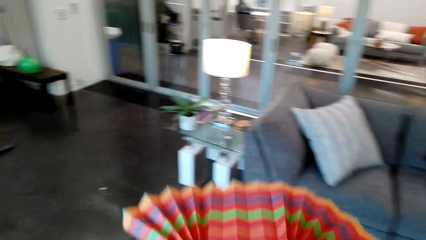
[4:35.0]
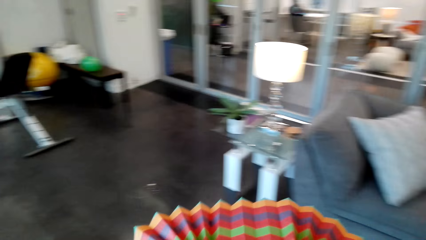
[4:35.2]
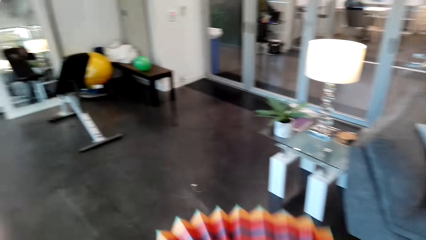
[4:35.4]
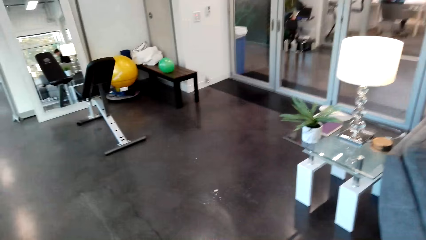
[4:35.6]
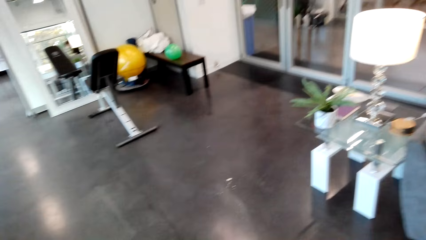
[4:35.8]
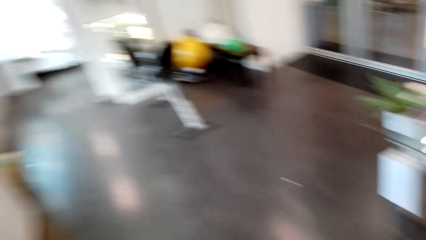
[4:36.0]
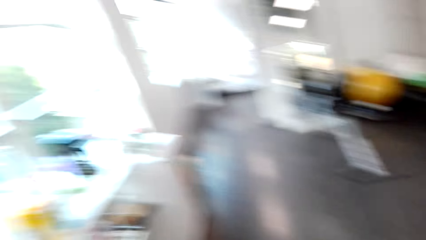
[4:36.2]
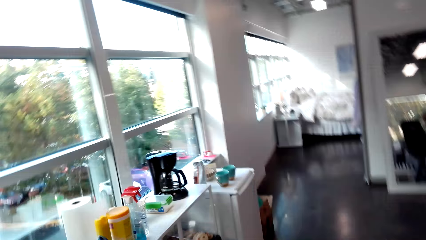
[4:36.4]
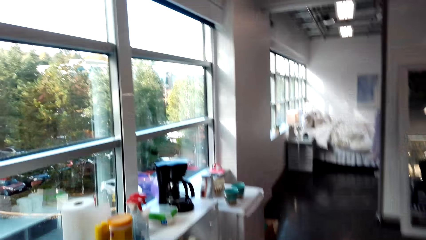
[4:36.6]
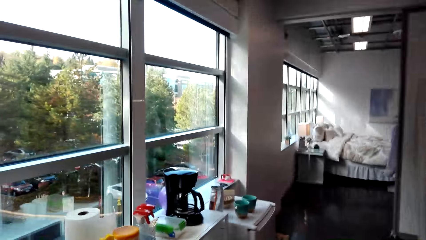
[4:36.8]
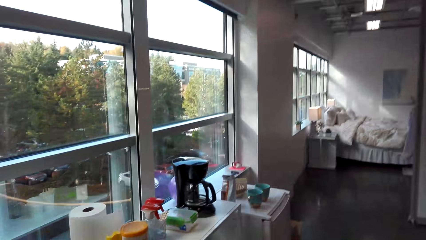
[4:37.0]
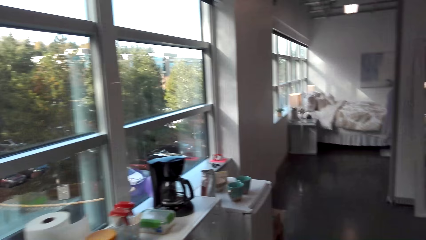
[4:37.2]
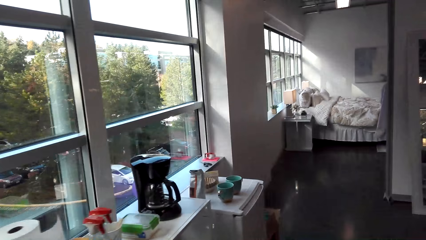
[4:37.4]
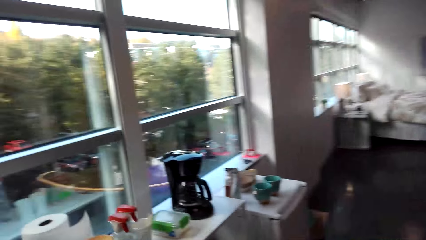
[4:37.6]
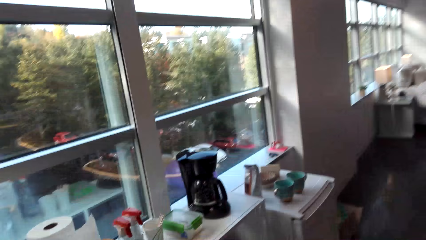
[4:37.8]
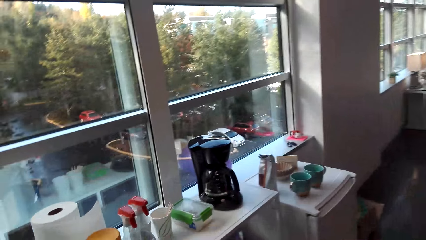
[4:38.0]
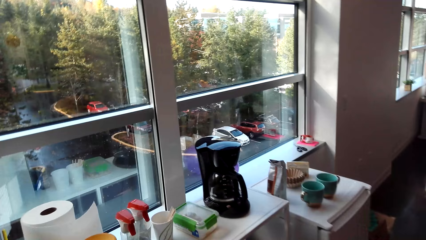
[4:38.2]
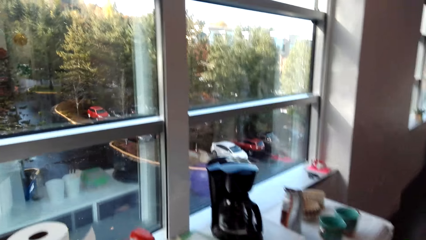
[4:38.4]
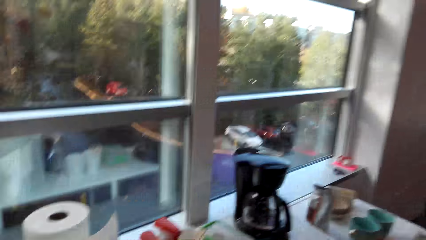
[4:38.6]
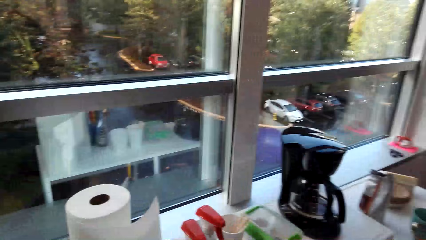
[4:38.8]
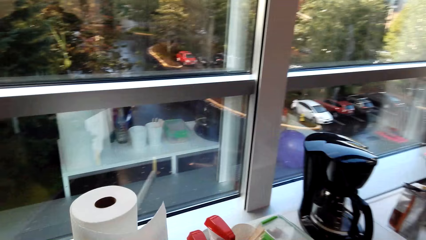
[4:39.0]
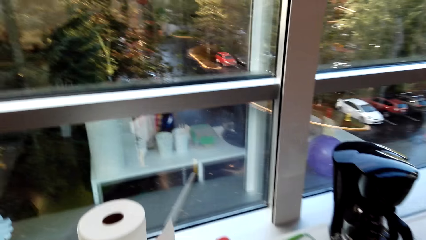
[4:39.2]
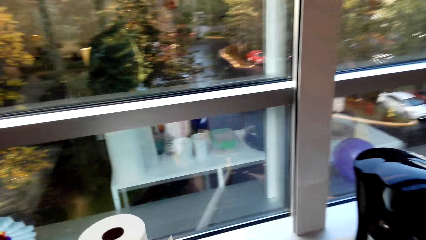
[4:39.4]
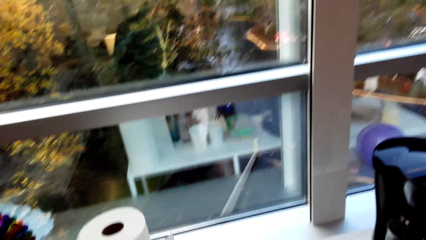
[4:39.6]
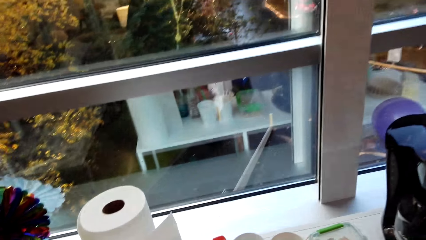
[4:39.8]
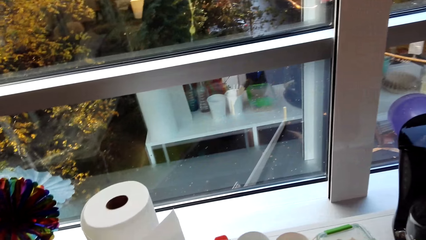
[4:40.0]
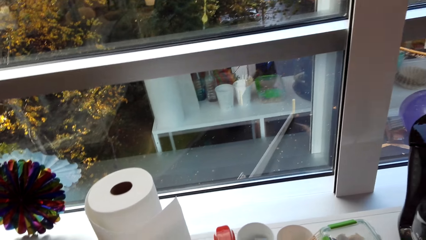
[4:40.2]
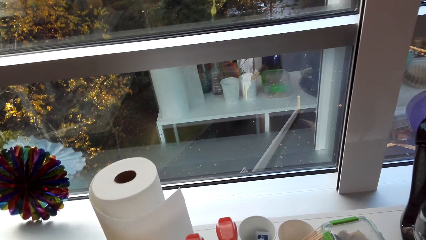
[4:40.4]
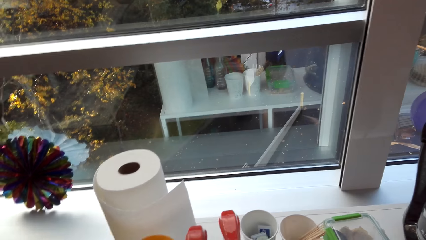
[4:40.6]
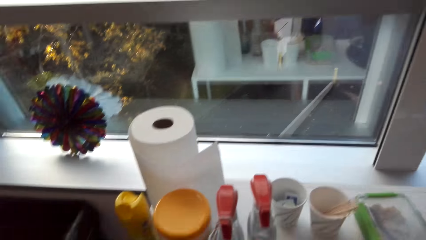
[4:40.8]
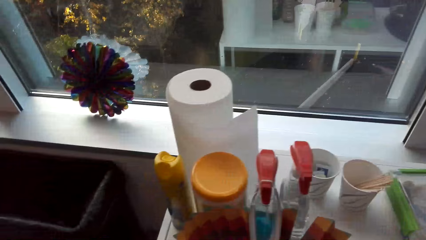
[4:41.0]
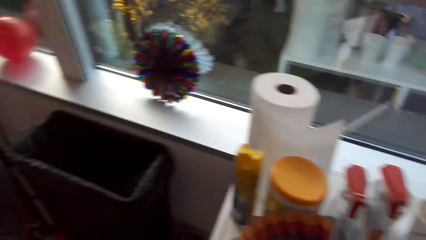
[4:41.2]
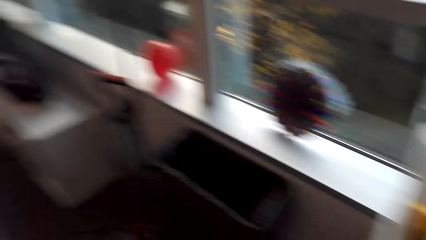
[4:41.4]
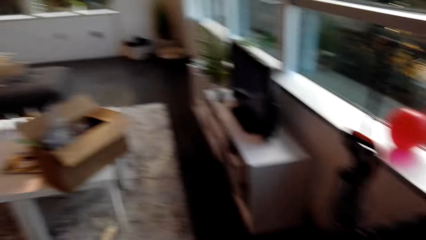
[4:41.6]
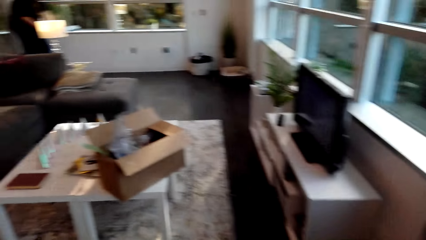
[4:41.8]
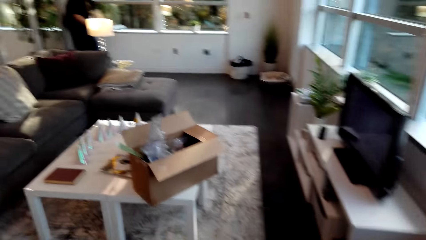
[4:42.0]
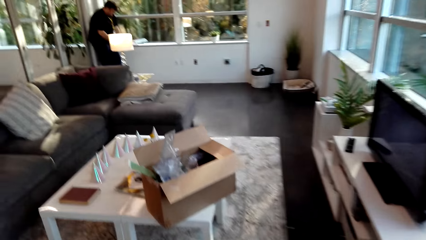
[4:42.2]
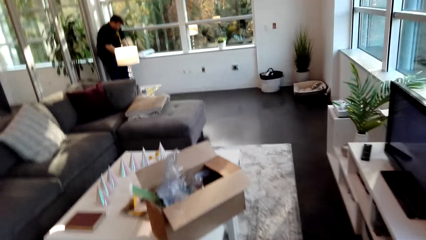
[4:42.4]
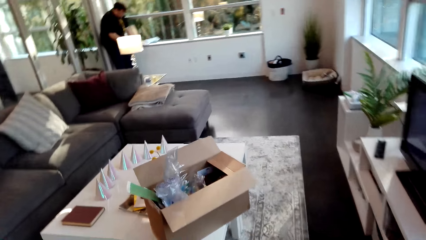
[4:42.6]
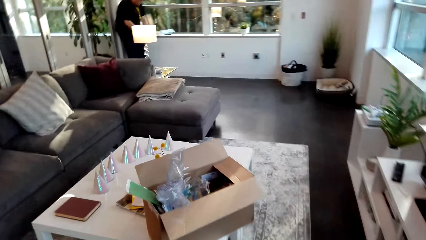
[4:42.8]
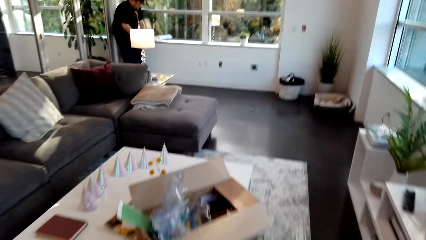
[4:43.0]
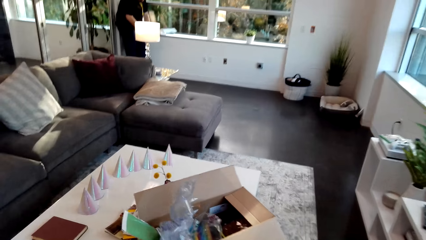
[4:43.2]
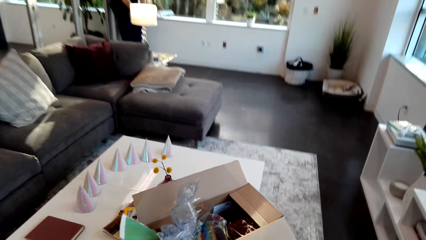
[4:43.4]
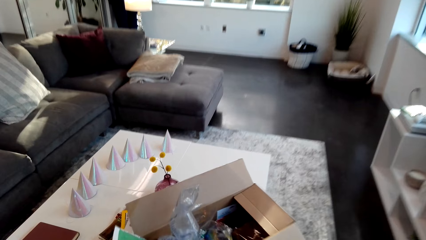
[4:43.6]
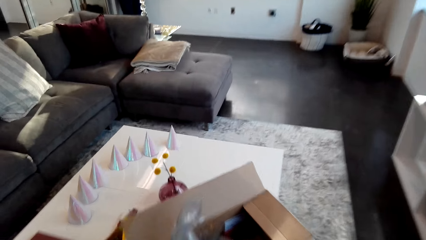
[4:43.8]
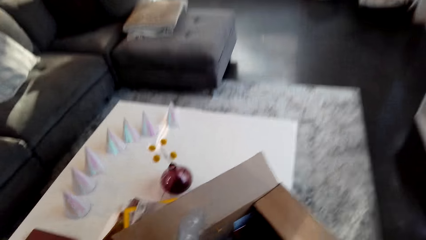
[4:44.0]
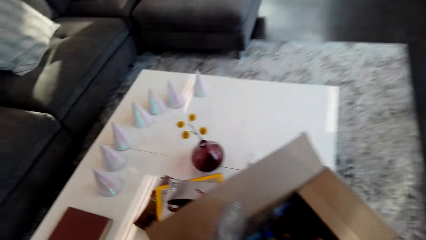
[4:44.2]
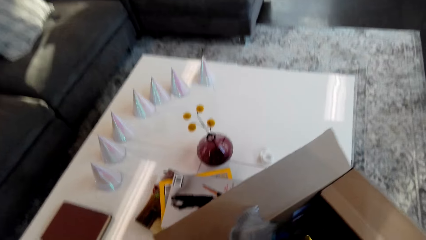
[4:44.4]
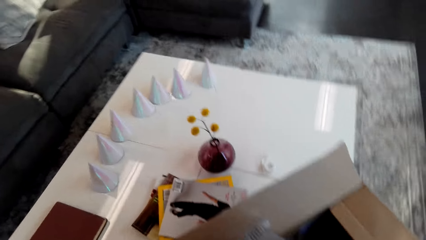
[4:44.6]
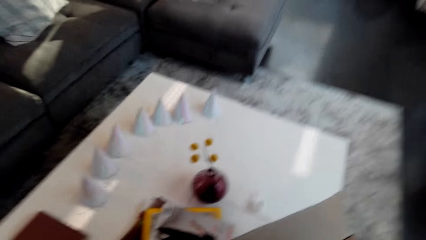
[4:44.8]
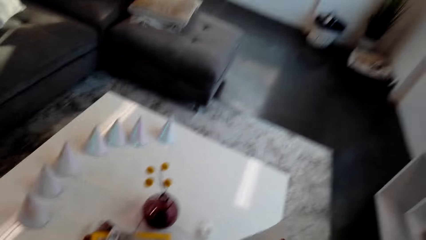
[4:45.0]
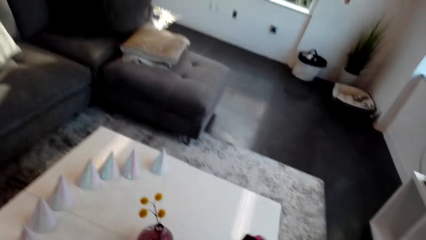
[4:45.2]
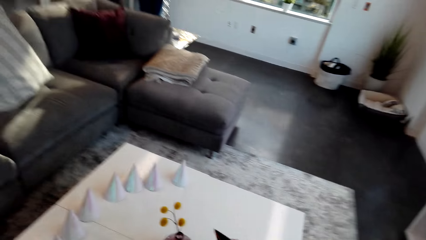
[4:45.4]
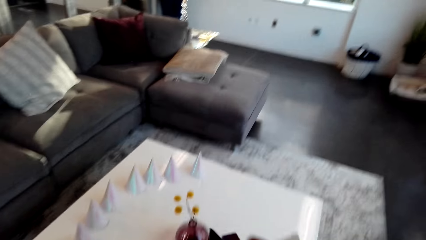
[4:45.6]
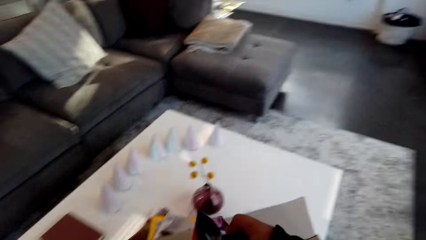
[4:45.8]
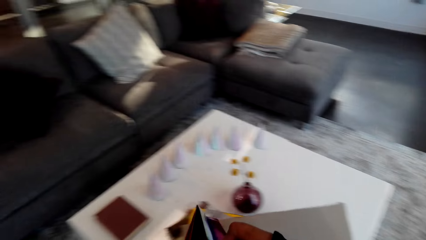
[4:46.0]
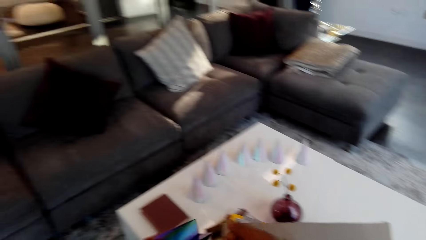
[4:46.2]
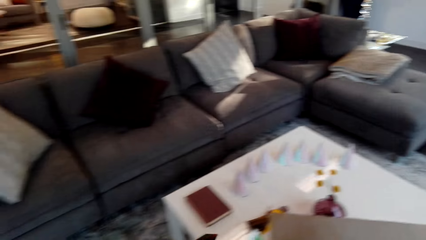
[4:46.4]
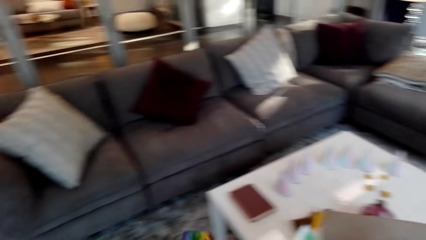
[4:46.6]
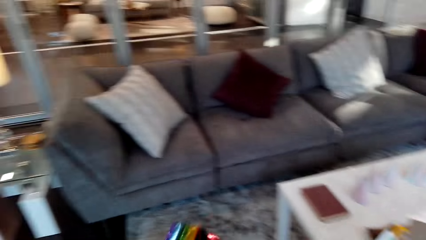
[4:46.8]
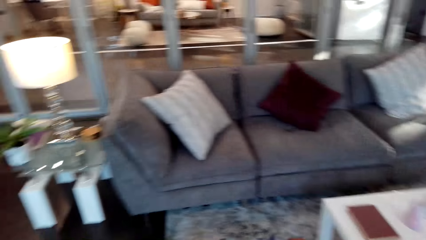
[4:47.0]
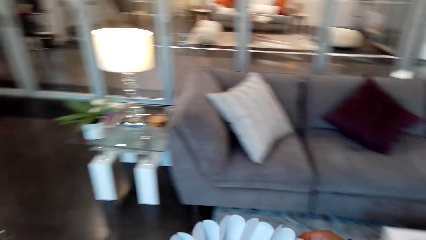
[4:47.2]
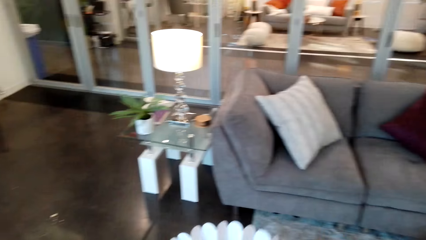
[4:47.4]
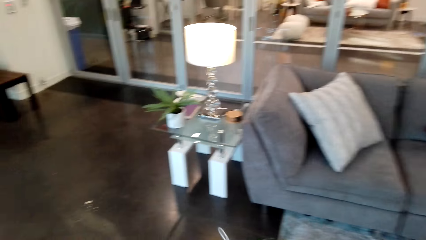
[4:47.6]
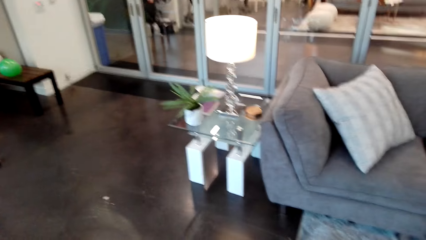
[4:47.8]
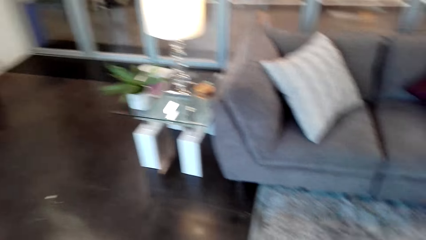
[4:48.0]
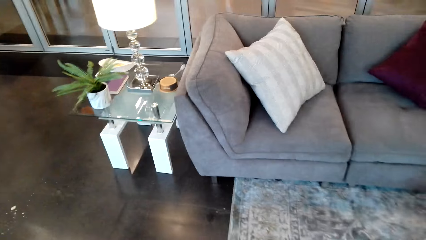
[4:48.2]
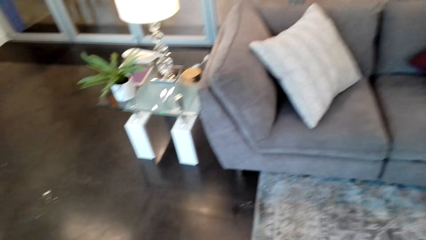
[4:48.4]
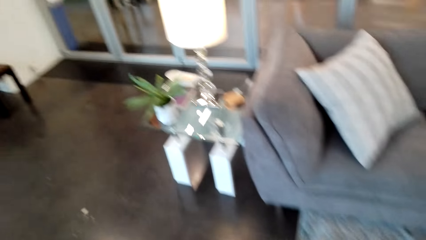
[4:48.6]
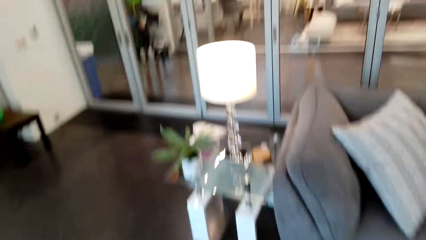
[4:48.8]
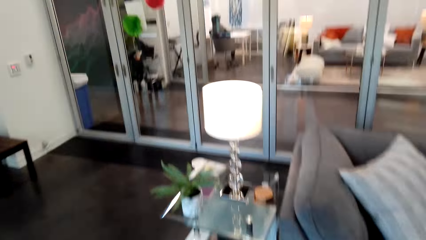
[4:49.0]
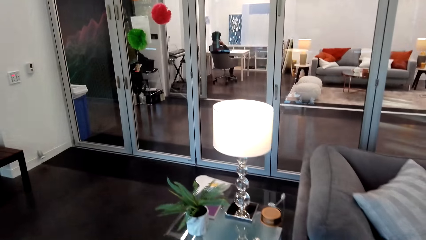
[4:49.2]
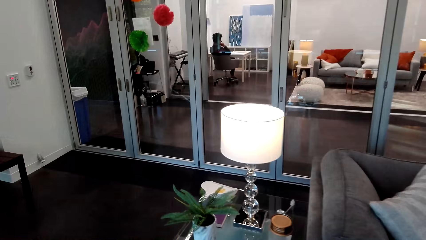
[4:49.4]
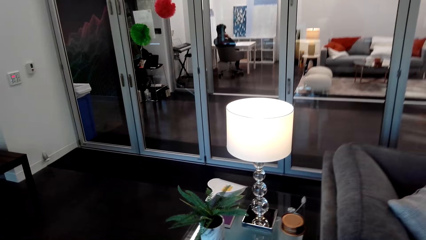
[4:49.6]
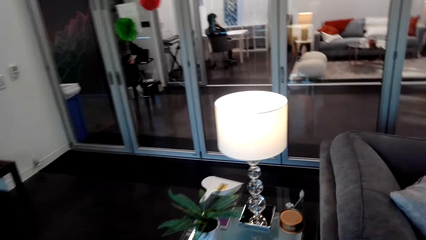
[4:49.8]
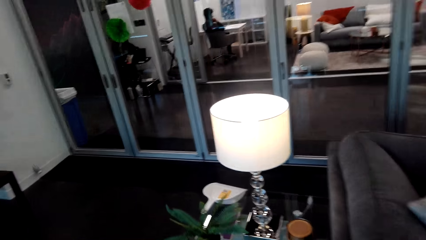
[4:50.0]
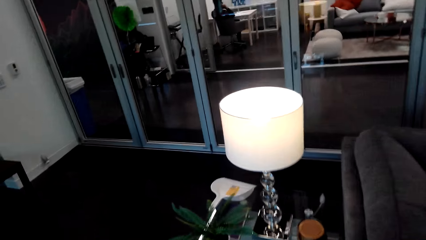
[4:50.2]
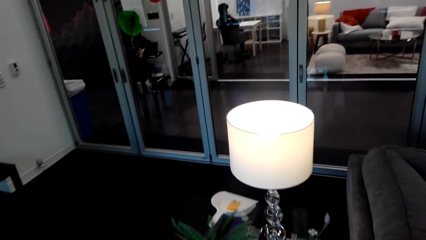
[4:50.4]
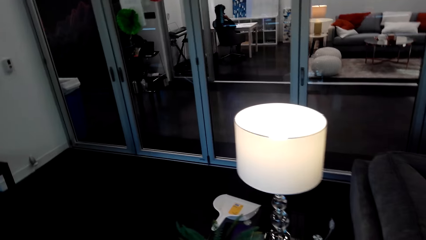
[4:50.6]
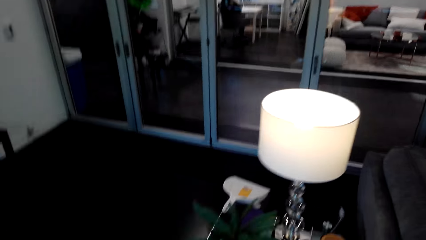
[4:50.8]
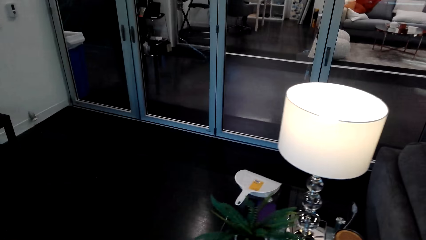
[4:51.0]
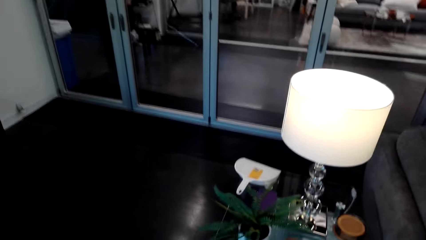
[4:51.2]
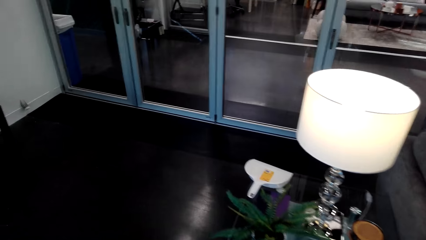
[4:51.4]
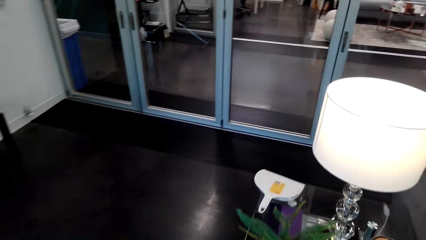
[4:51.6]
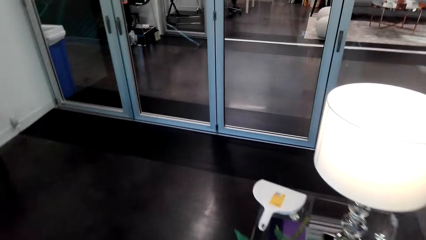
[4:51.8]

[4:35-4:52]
The camera wearer stretches the flower. They walk in a room. They pick a paper flower and pick something in the box. They turn to the left and walk towards the table lamp.
